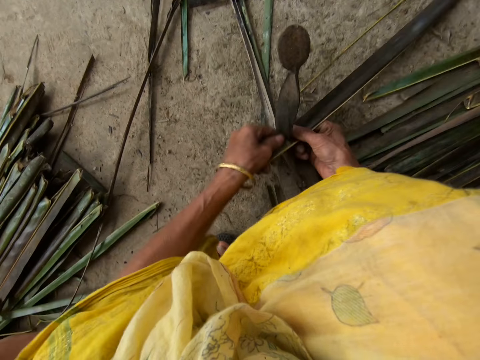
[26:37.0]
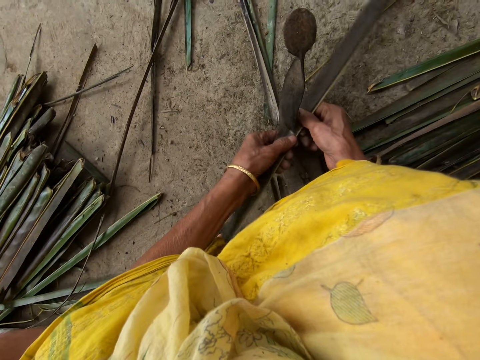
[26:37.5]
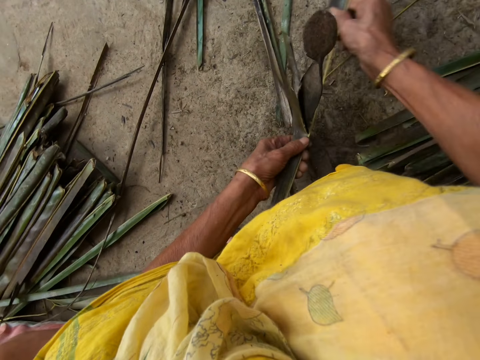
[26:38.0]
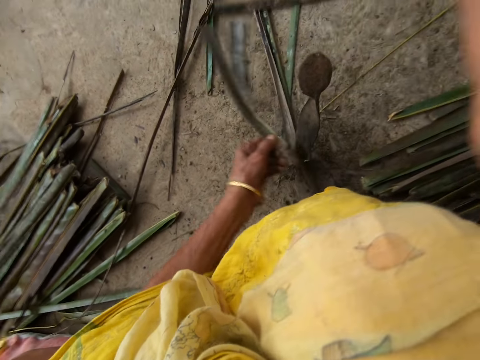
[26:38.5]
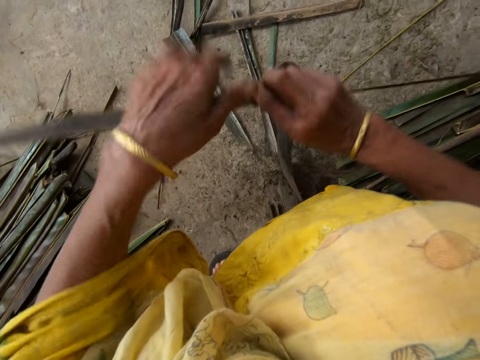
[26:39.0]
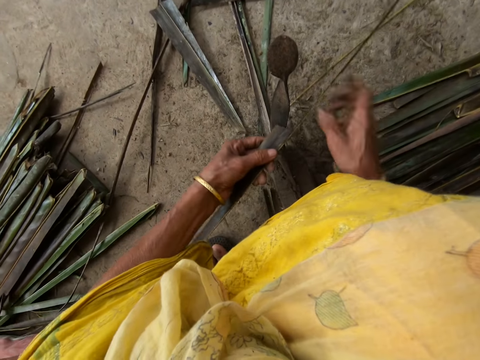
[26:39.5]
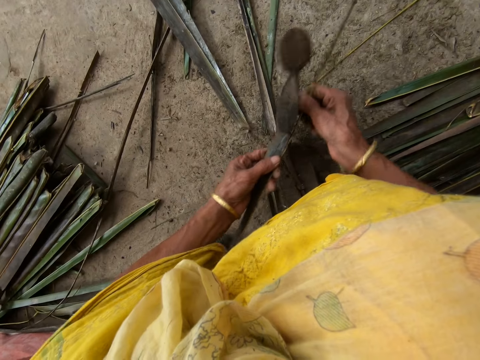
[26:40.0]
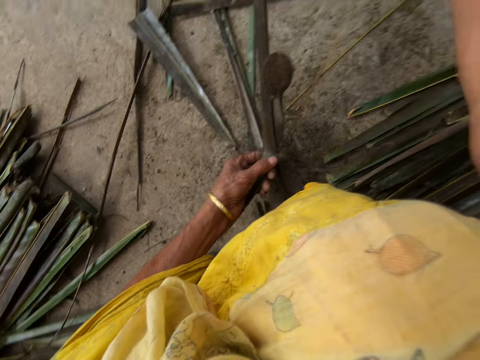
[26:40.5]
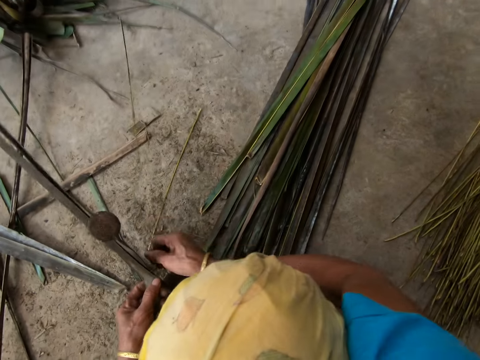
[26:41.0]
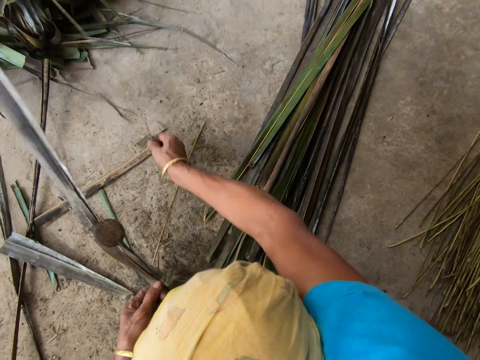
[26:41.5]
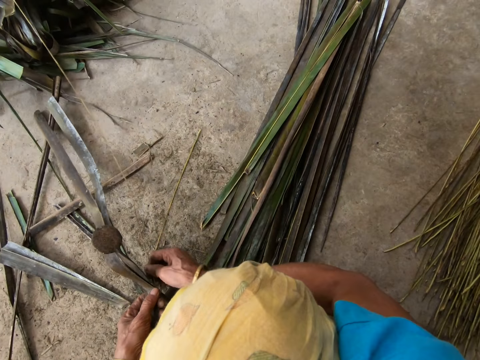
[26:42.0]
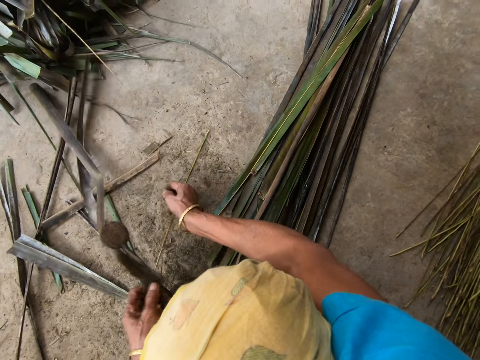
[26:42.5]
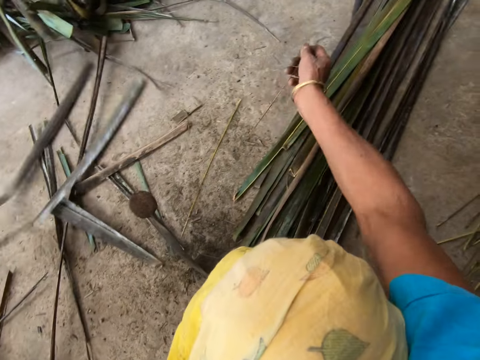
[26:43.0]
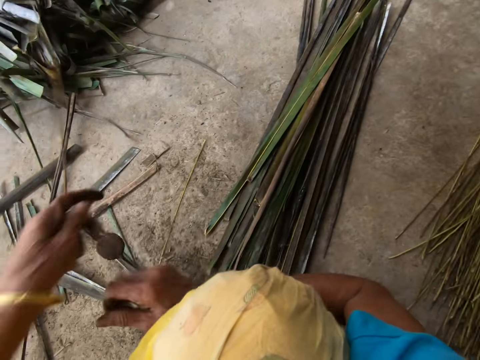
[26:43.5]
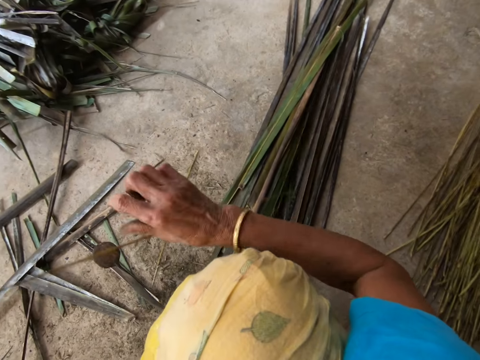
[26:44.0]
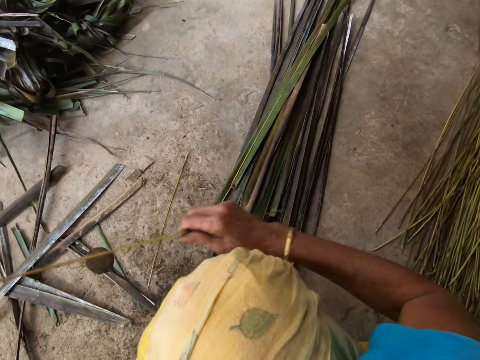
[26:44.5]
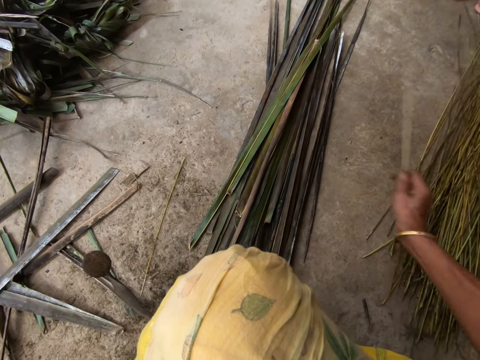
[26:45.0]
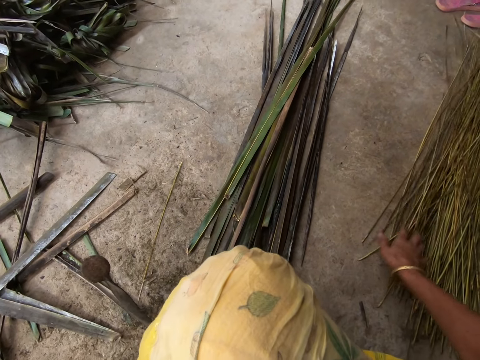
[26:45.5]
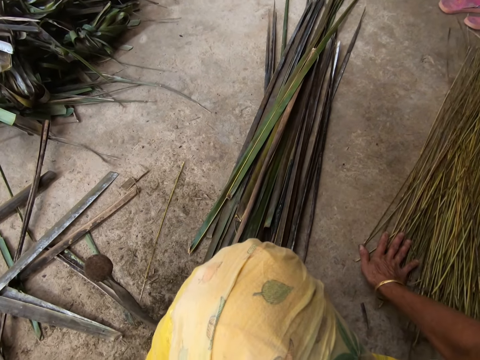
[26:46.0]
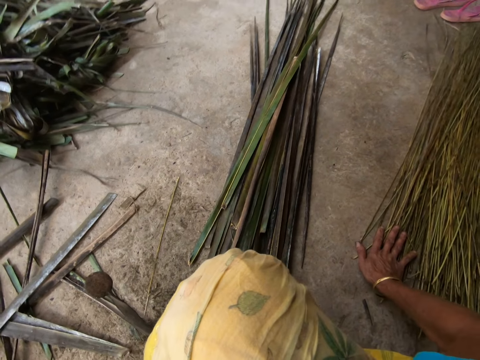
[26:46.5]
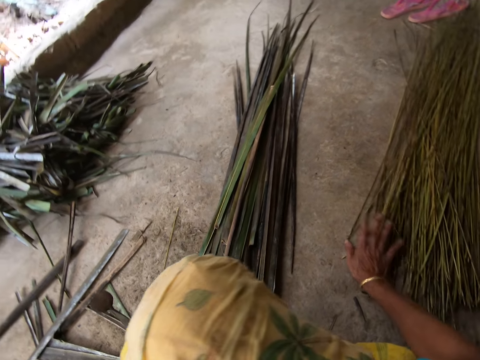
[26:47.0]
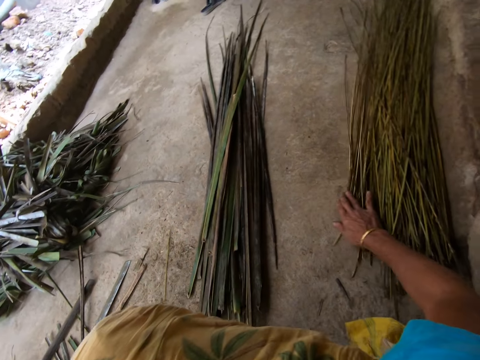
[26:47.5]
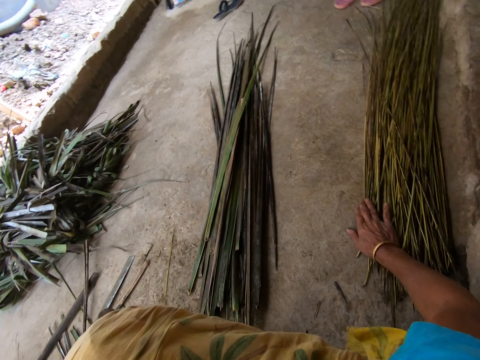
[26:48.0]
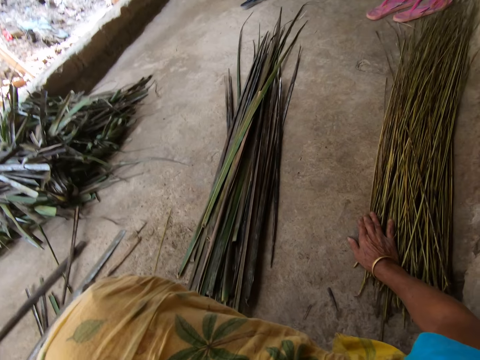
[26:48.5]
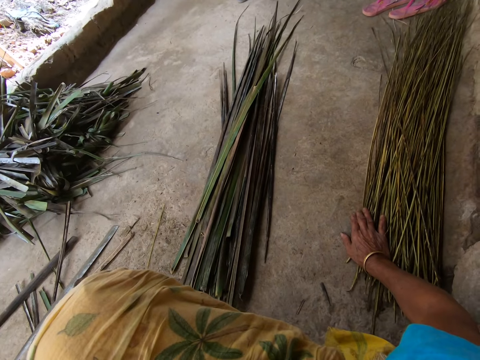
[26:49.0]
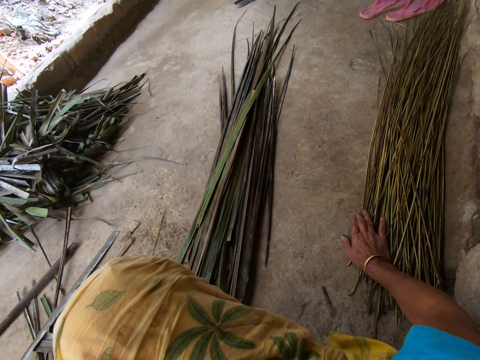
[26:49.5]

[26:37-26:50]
The camera wearer trims a leaflet or coconut leaf from a stick or midrib with the sharp edge iron rod or vegetable cutter on the floor. She pulls the midrib on the coconut leaf. She reaps the coconut leaf off the midrib on the vegetable cutter. She pulls the midrib on the coconut leaf. She drops the stick on the floor with her right hand. She places her hands on the coconut leaf midribs and pushes the coconut leaf midribs.

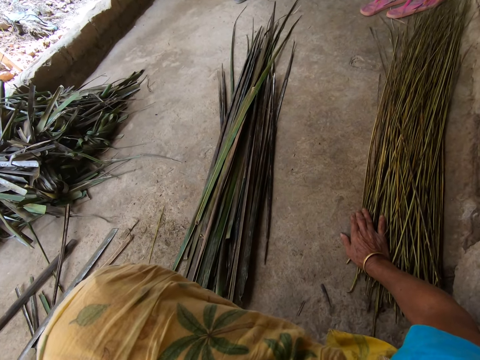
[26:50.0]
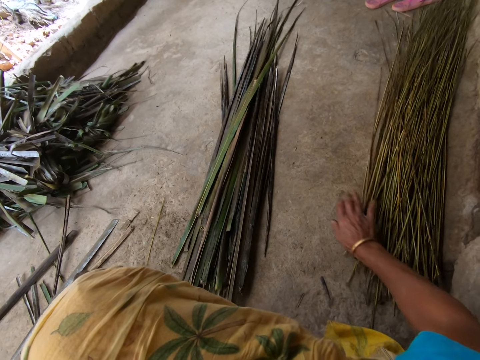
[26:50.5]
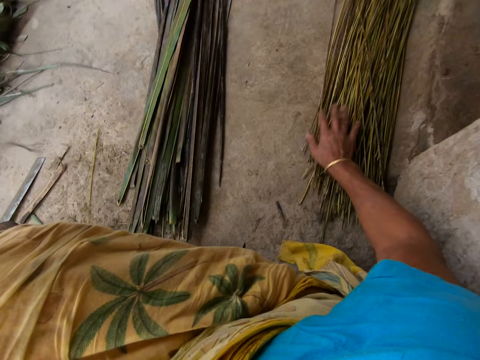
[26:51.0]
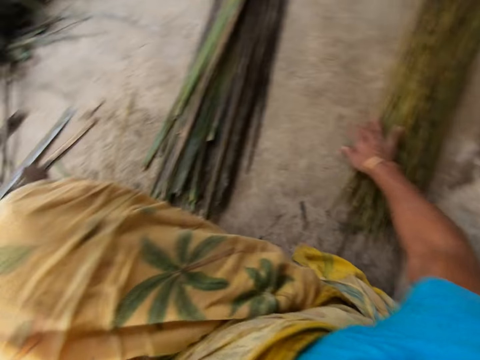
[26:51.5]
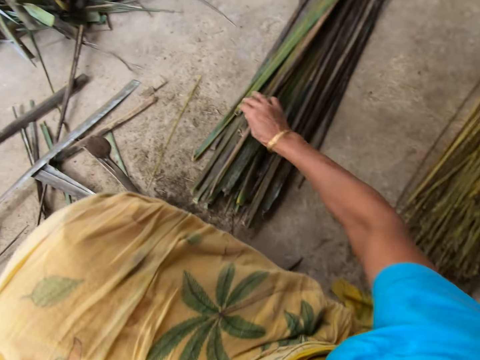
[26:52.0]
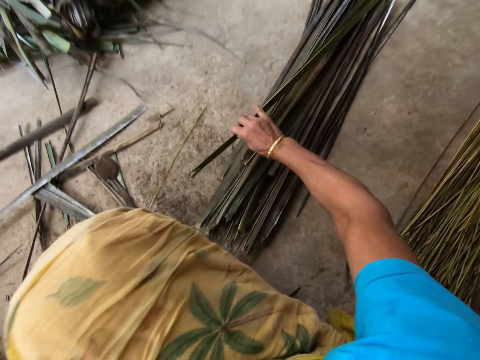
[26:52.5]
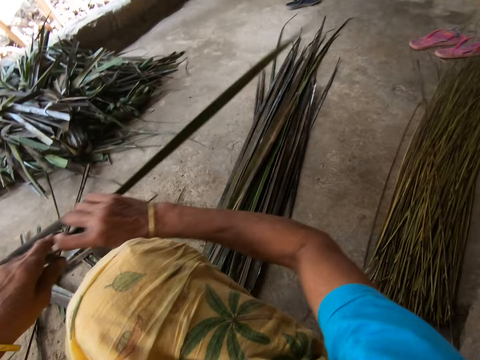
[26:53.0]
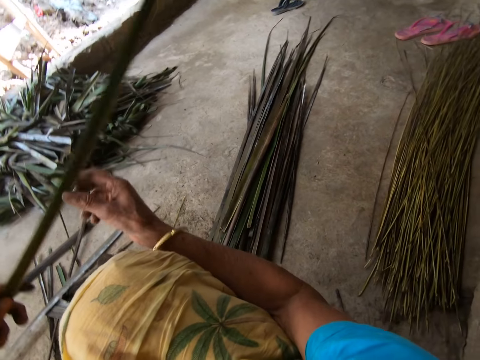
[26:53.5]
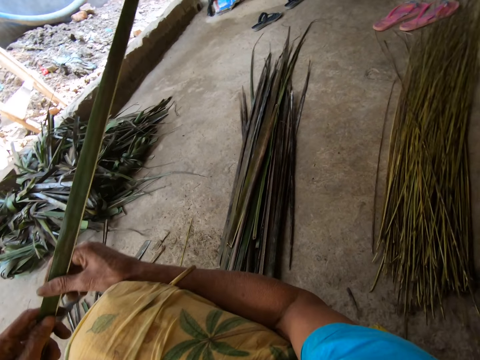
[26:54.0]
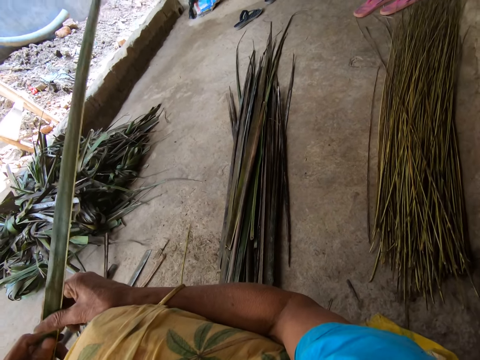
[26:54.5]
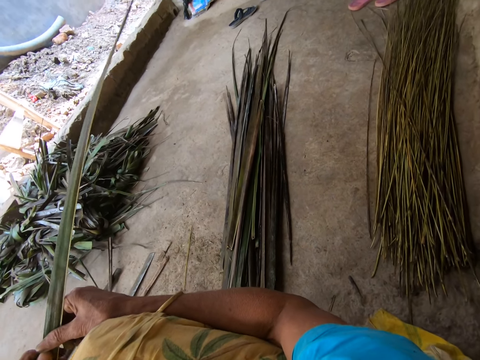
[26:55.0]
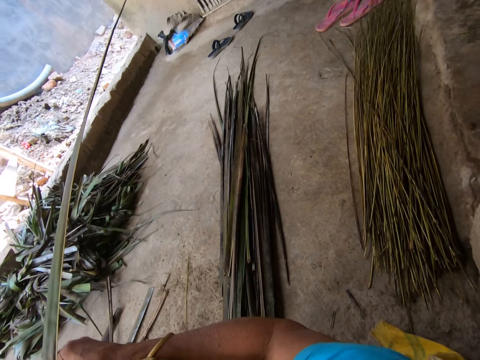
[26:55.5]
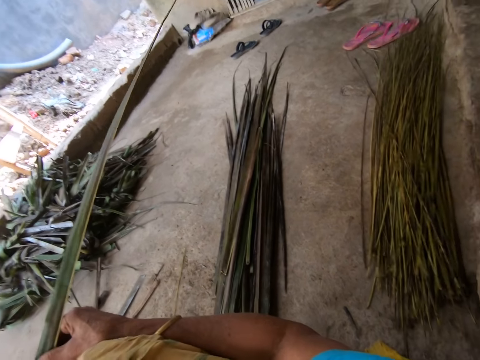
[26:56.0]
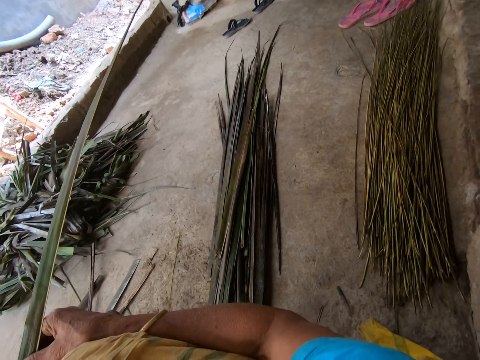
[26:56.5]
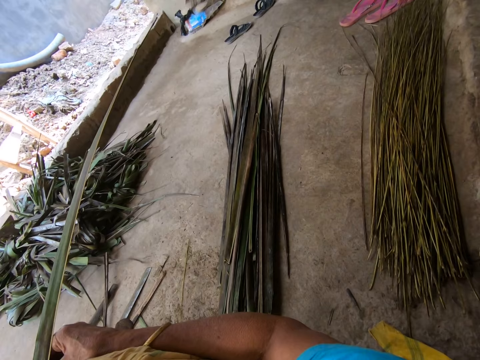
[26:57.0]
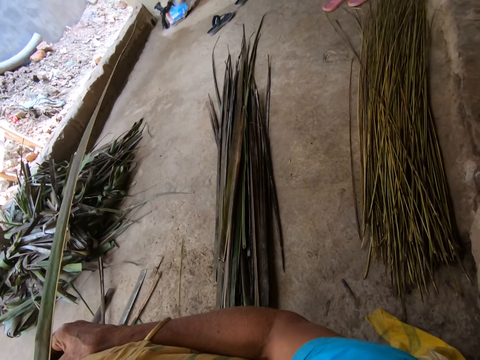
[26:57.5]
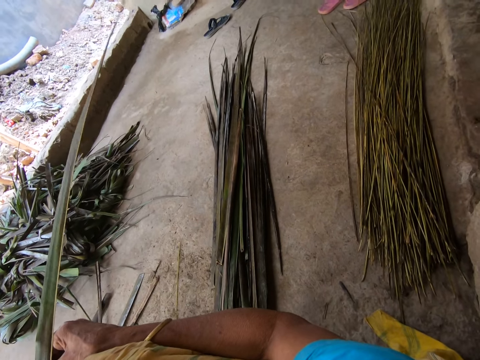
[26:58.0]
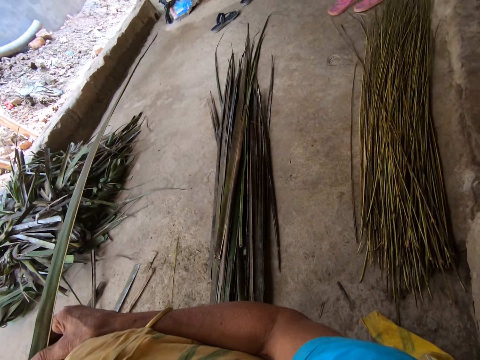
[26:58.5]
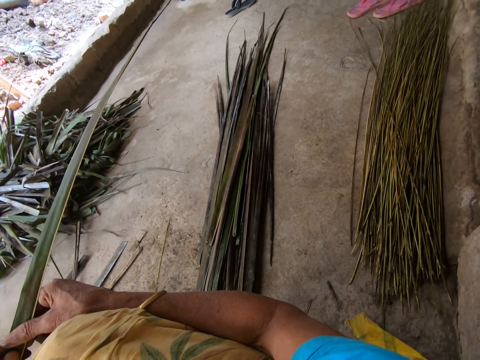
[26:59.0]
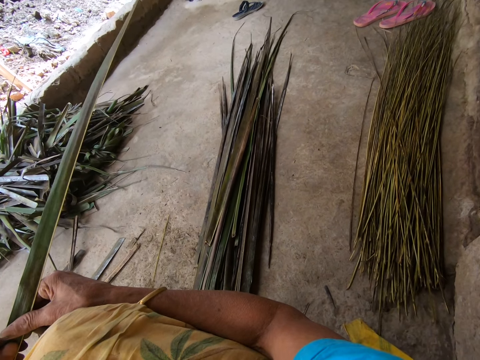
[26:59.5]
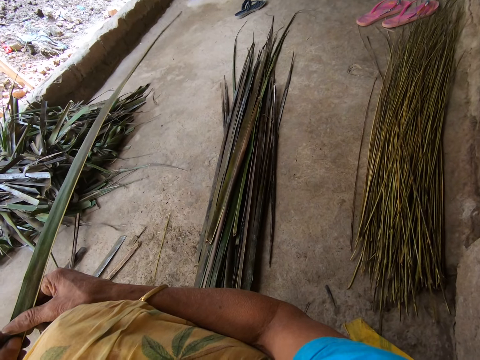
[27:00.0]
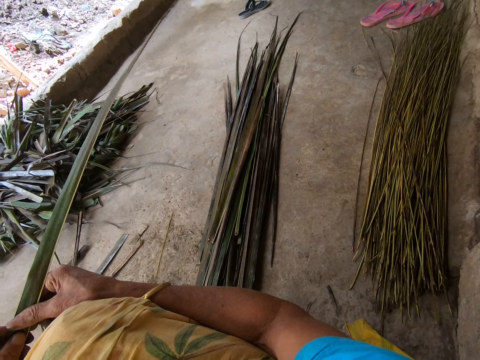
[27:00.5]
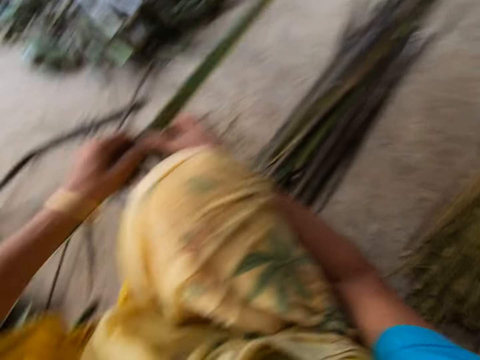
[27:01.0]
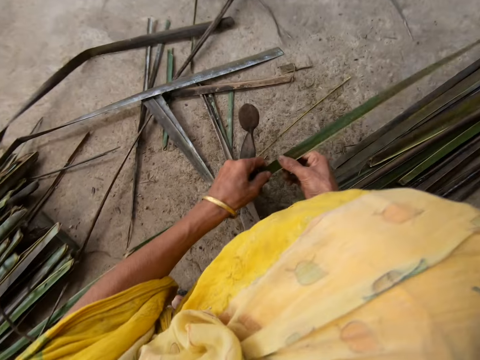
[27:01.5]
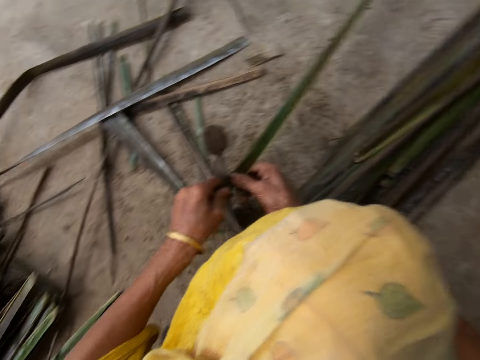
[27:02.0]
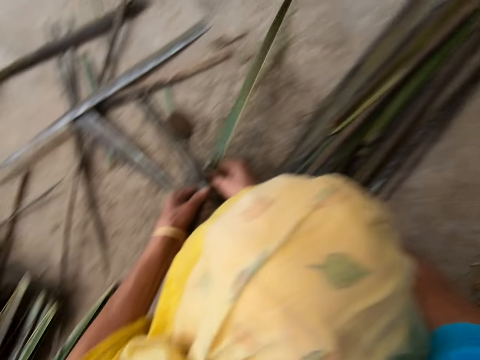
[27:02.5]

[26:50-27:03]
The camera wearer looks at the coconut leaves. She picks up a leaflet or coconut leaf from the floor with her right hand. She holds the coconut leaf. She looks at the coconut leaves. She trims the leaflet from a stick with the sharp edge iron rod on the floor.
